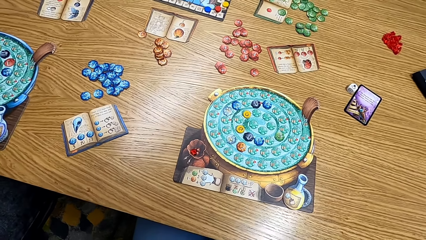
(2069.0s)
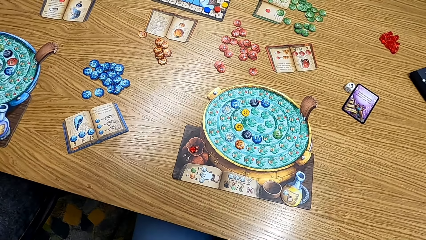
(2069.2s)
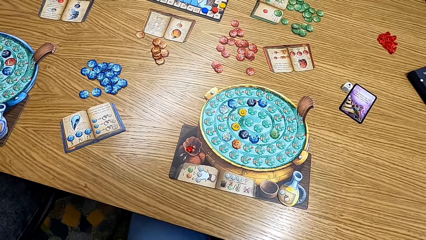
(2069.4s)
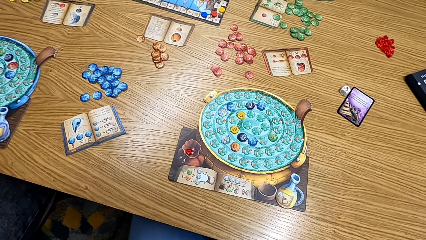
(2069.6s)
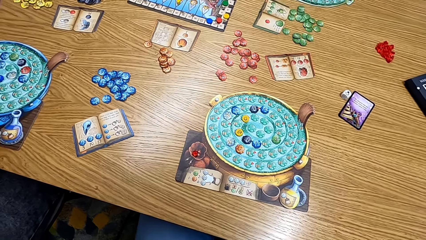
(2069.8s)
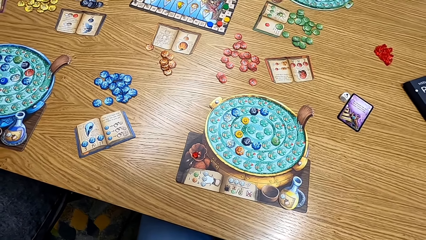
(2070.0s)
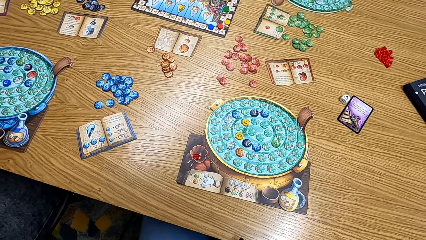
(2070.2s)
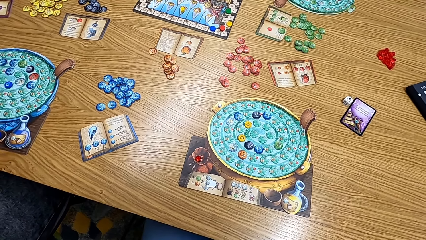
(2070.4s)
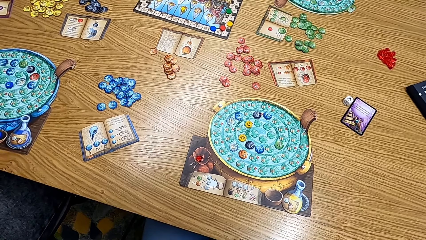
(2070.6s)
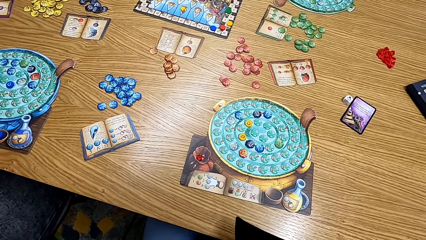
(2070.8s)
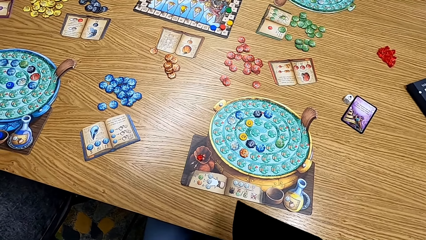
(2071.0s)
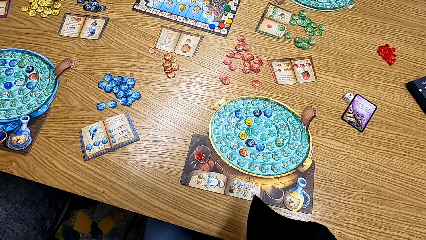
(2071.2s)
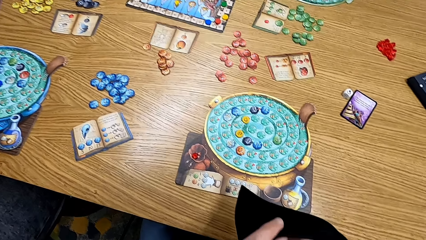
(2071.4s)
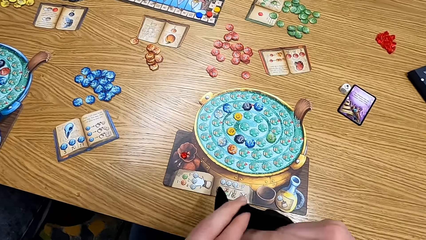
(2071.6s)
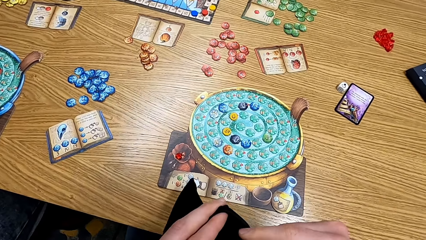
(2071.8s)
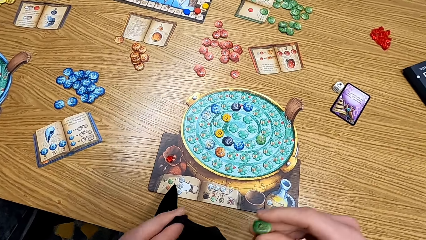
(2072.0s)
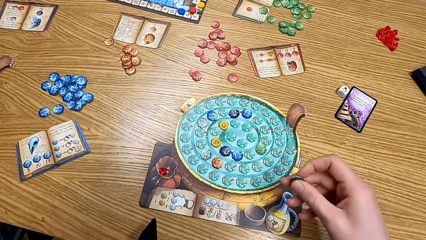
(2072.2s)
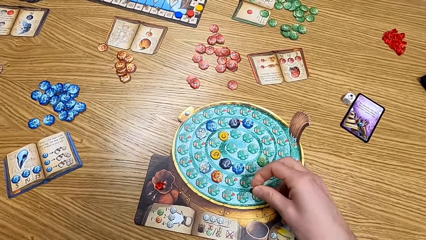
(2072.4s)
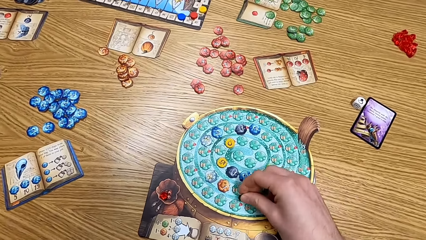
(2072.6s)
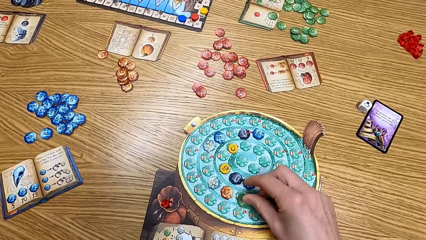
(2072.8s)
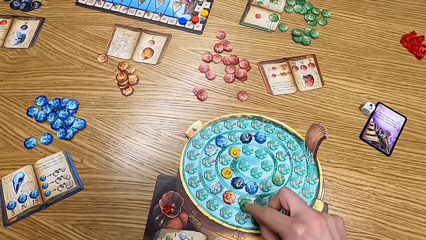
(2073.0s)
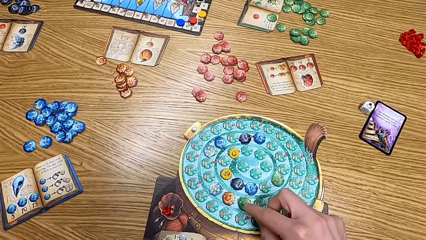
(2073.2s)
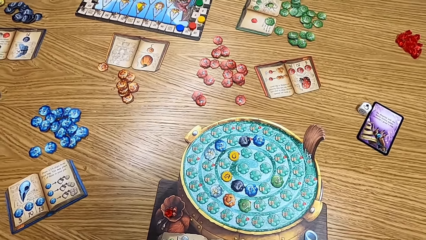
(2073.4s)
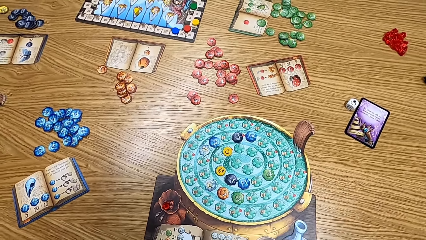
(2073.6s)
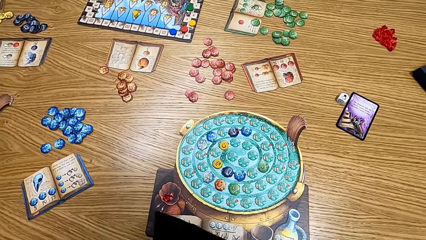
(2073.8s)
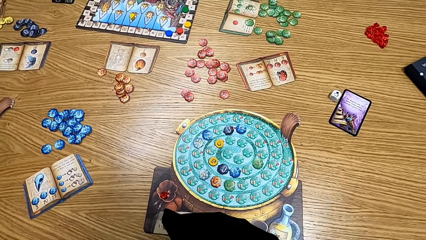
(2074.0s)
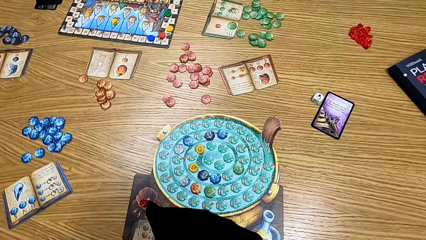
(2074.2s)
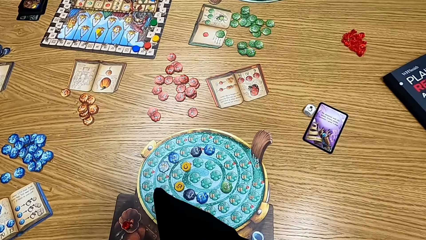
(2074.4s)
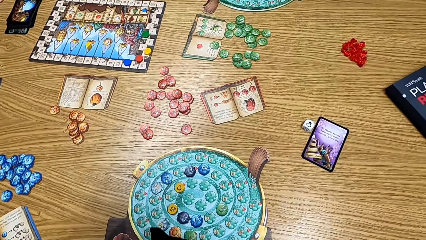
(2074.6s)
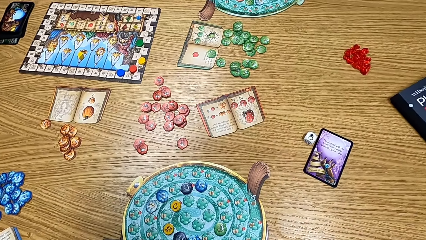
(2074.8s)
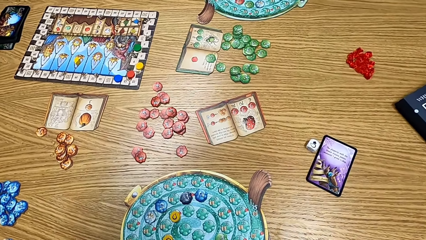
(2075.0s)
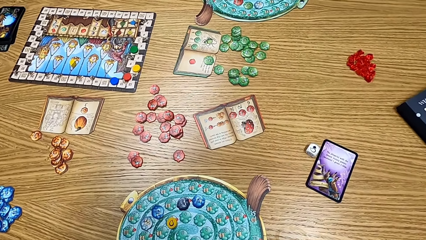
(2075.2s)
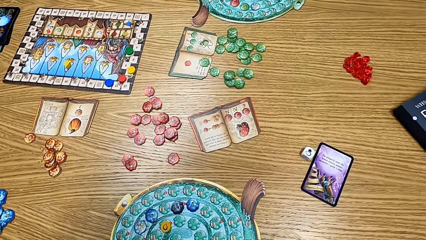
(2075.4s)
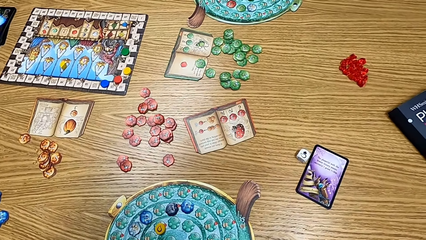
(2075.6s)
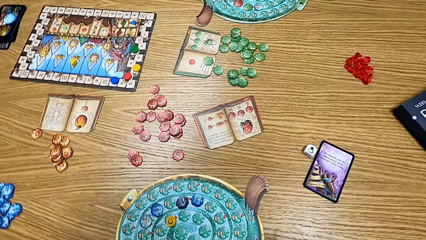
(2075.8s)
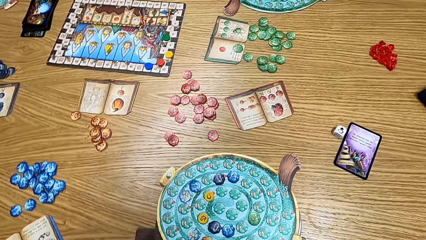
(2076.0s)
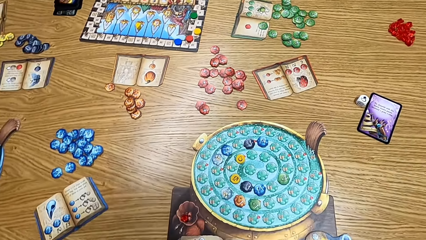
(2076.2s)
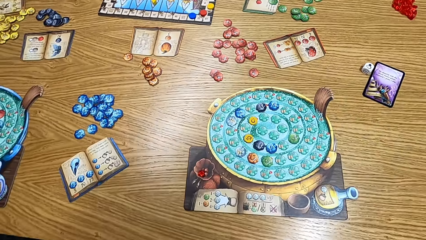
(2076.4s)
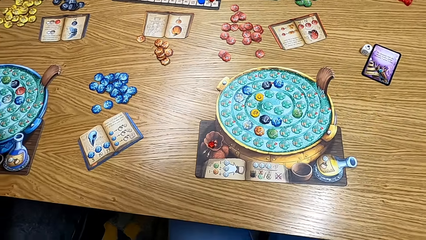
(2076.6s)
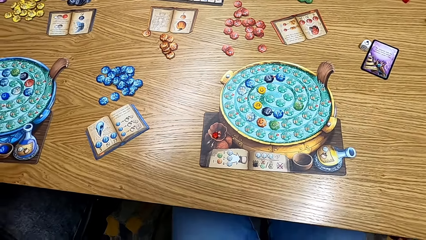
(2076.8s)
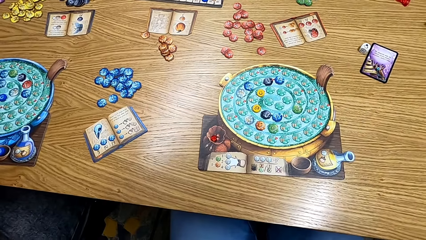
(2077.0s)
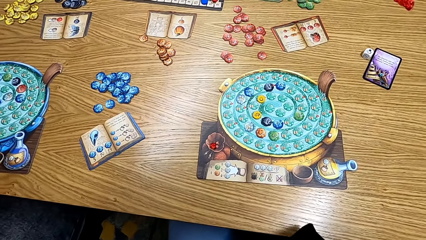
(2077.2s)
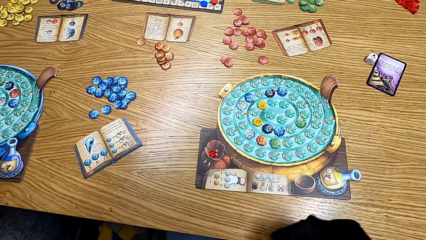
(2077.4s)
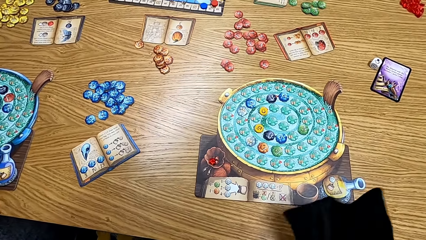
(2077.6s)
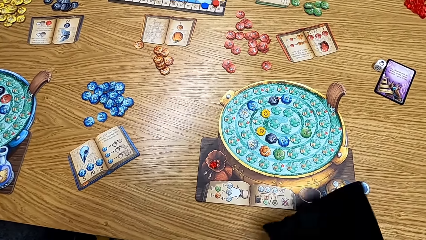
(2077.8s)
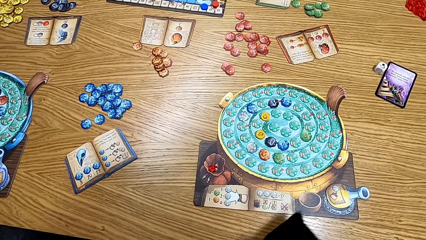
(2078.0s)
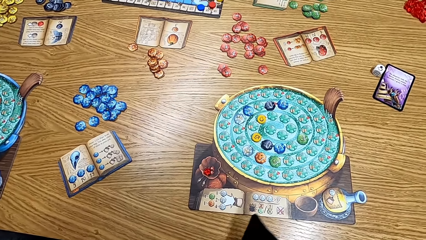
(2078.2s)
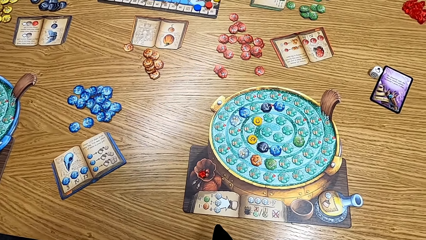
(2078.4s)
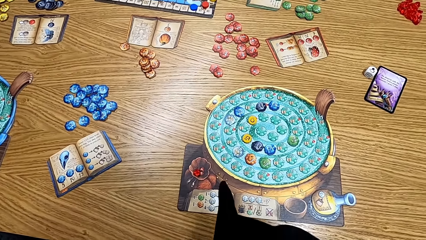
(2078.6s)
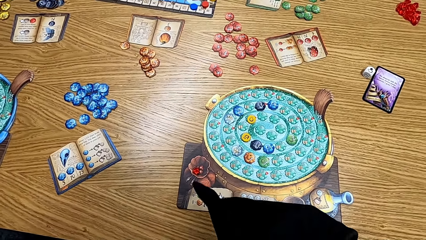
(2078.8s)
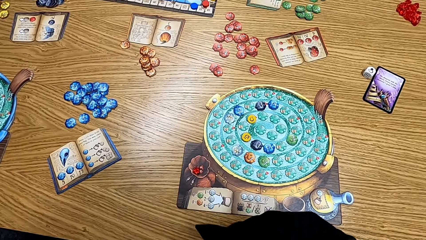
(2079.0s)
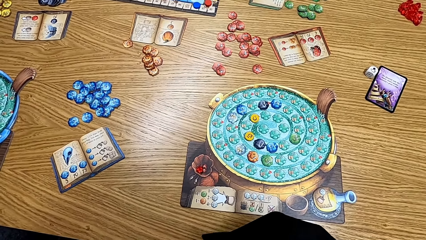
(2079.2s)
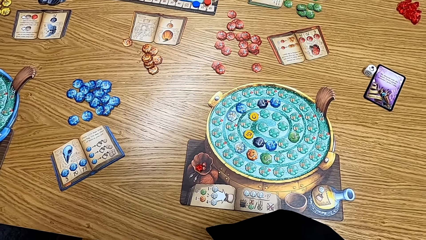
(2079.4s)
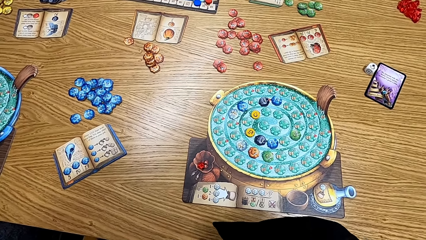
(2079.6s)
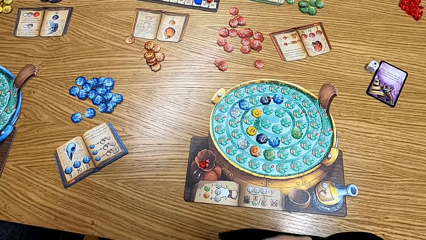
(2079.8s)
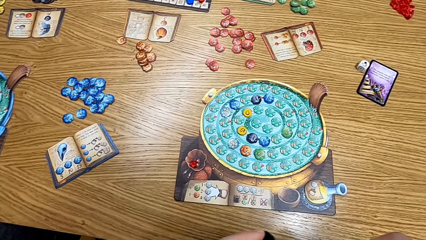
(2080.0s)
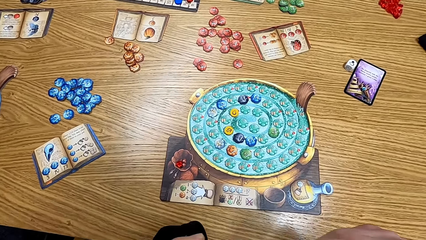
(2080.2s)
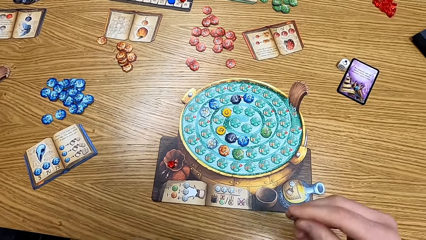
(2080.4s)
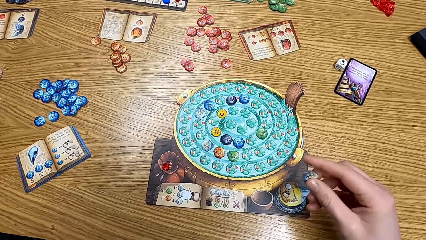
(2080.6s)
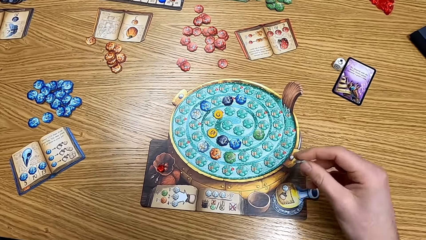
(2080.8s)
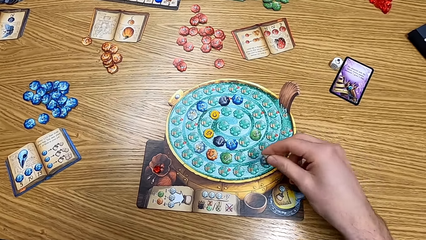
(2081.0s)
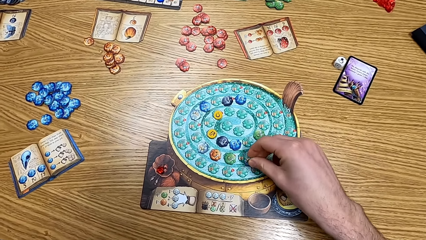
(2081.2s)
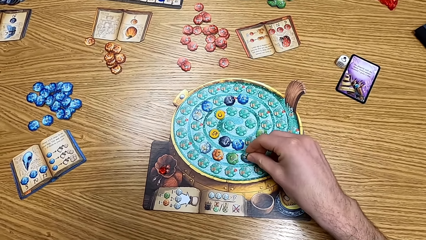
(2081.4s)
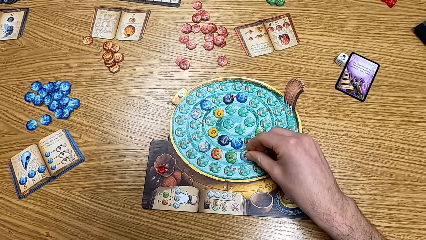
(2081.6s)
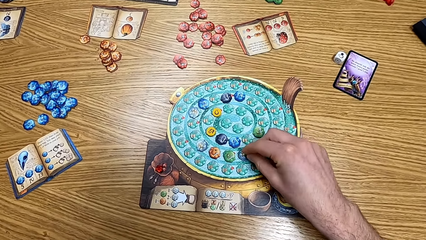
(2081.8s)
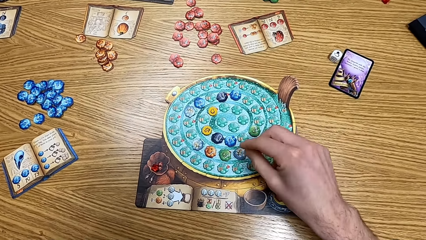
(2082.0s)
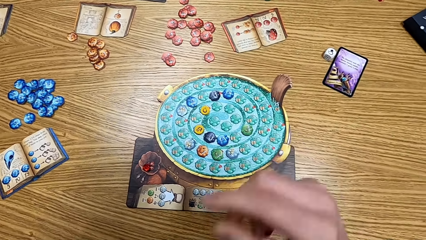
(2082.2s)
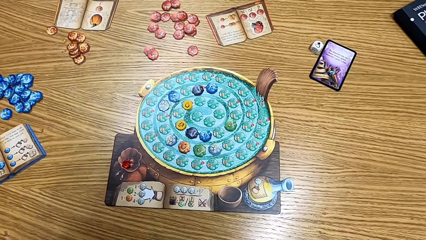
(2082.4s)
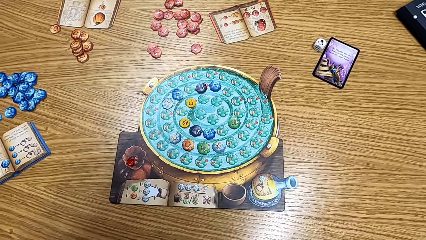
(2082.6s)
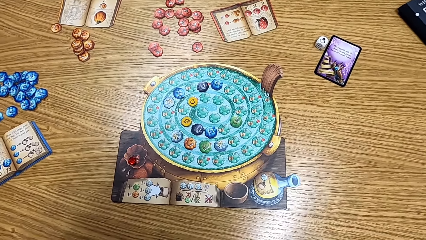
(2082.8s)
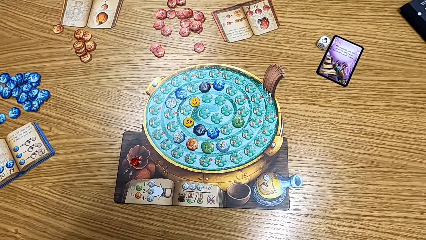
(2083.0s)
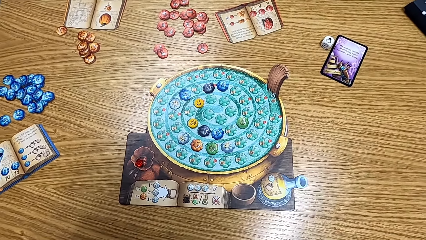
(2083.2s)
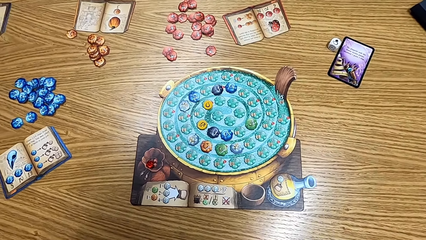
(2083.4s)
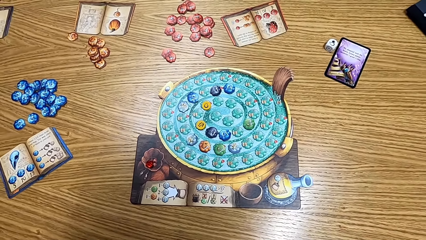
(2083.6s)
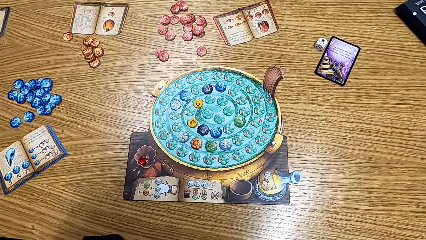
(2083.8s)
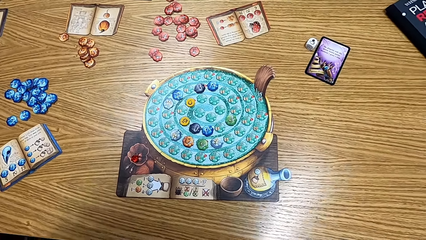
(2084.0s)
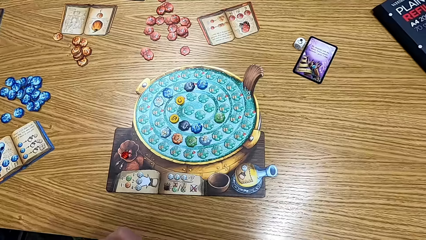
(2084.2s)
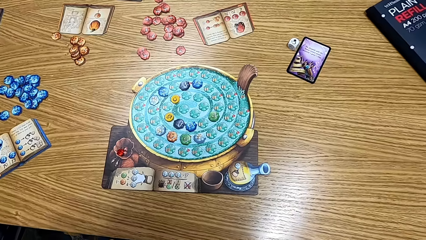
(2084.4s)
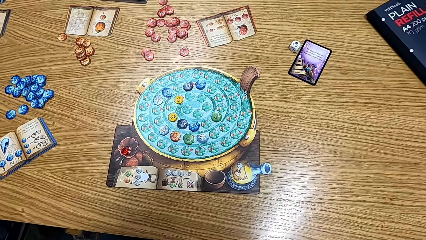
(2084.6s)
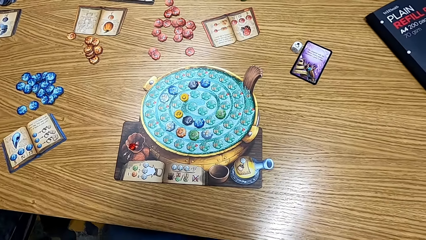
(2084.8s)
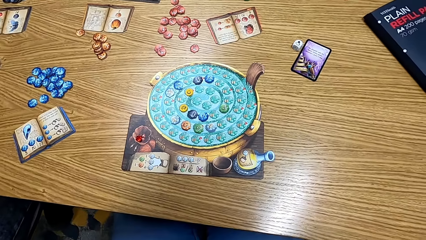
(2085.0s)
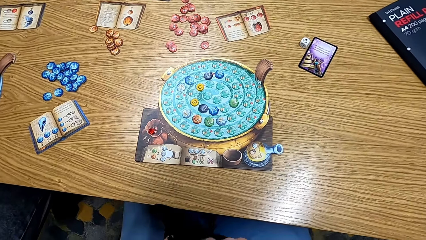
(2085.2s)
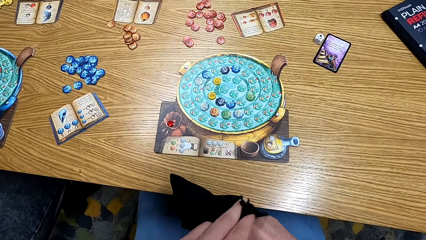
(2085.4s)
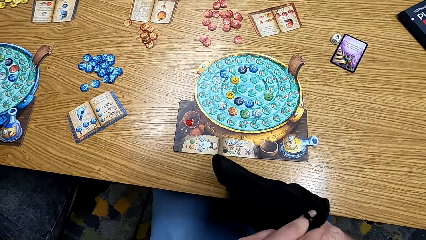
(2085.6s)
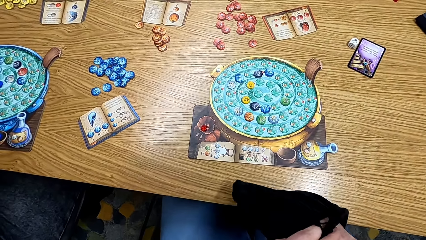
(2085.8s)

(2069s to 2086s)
The camera wearer looks at the table. They put the cards on the table. They play the board game. They look at the table. They shake the cards on the table. They play the board game. They put the cards on the table. They look at the table.
